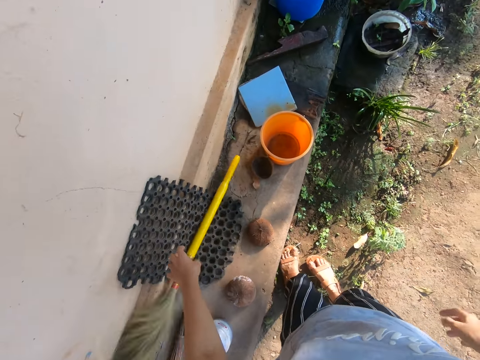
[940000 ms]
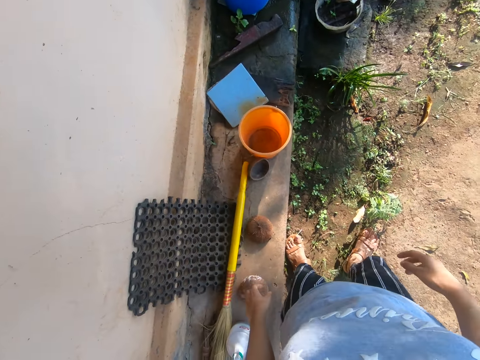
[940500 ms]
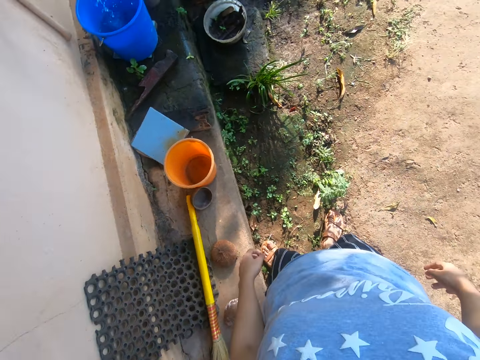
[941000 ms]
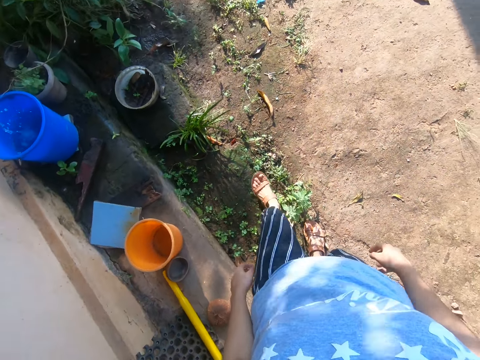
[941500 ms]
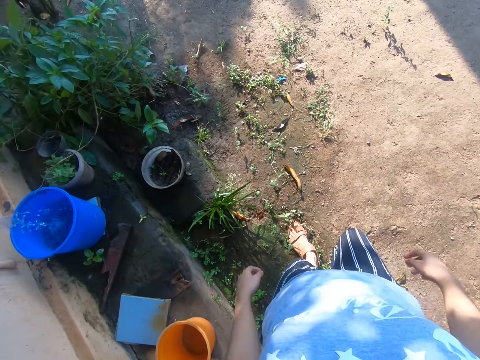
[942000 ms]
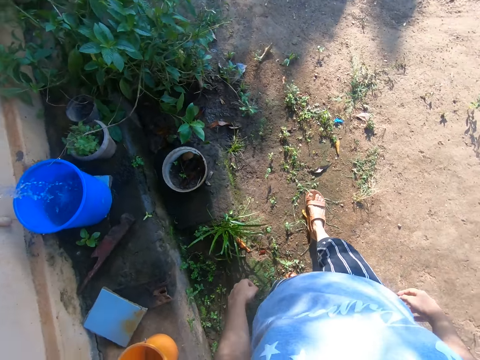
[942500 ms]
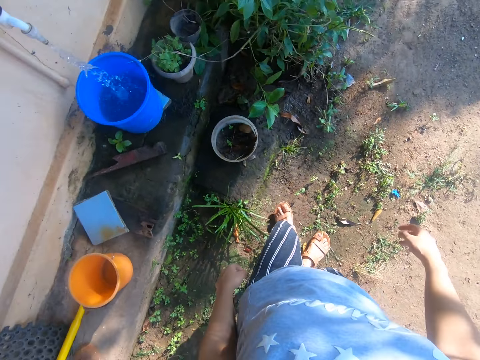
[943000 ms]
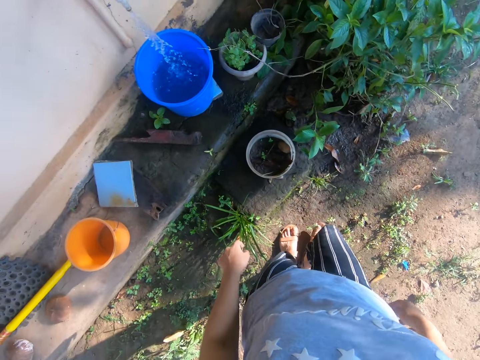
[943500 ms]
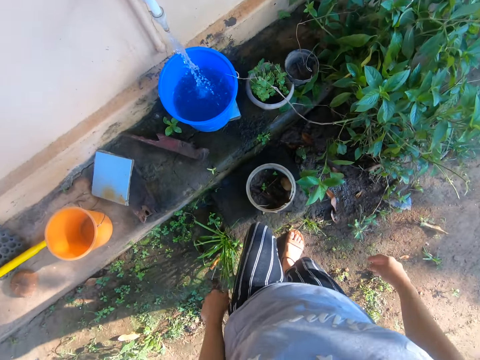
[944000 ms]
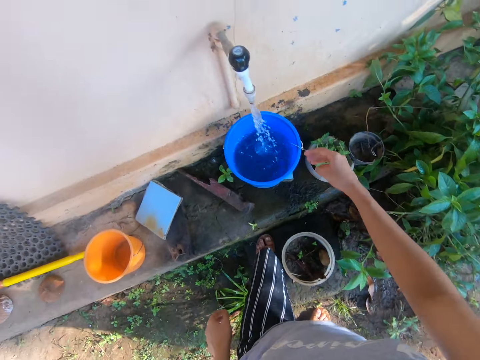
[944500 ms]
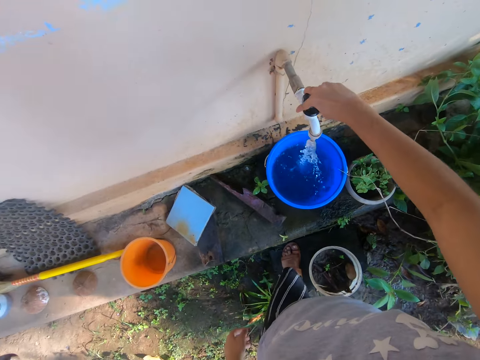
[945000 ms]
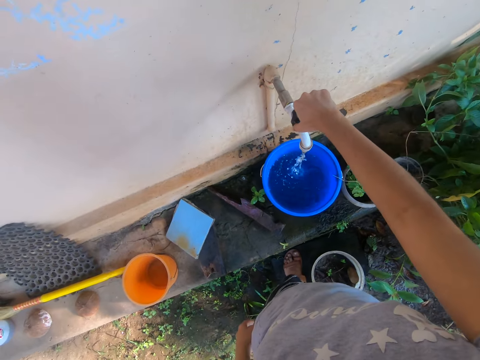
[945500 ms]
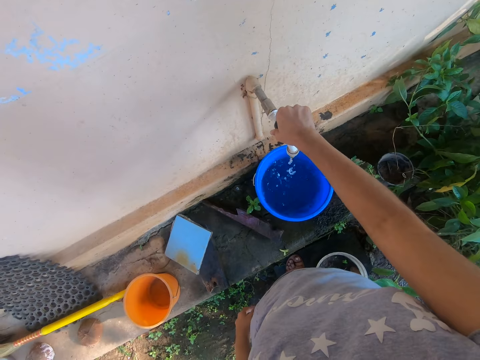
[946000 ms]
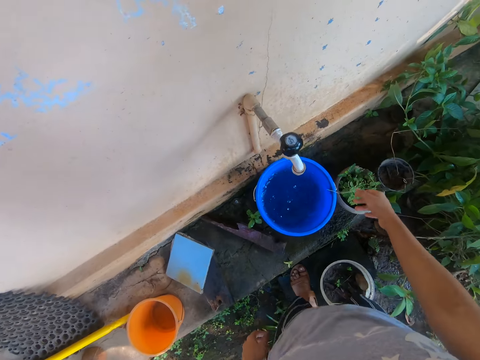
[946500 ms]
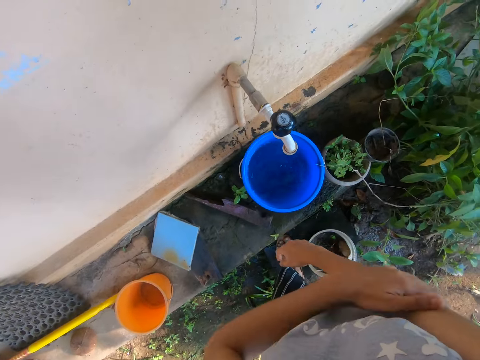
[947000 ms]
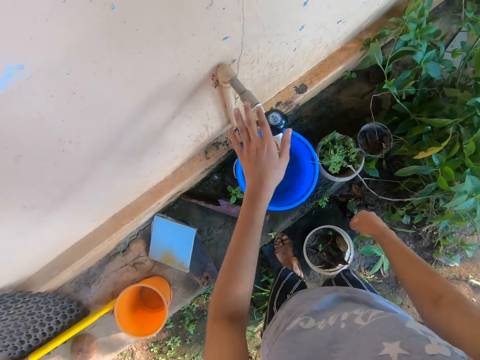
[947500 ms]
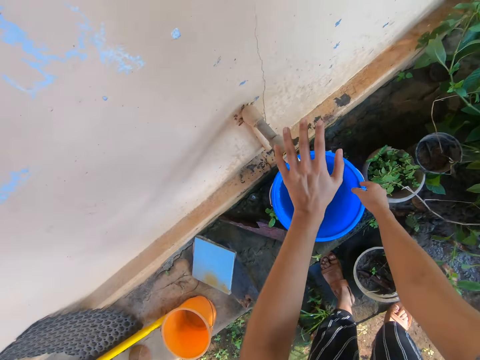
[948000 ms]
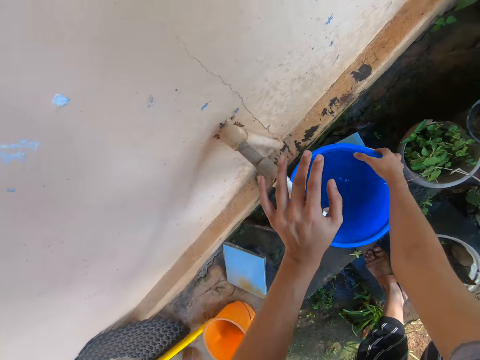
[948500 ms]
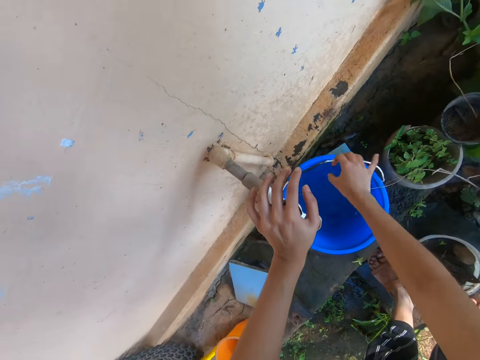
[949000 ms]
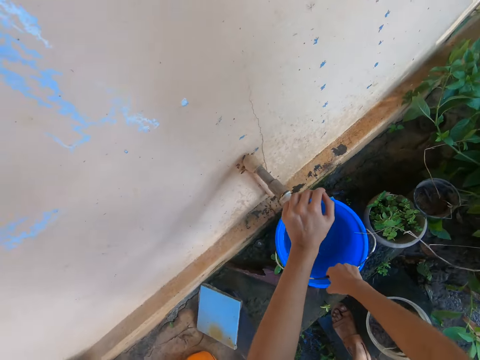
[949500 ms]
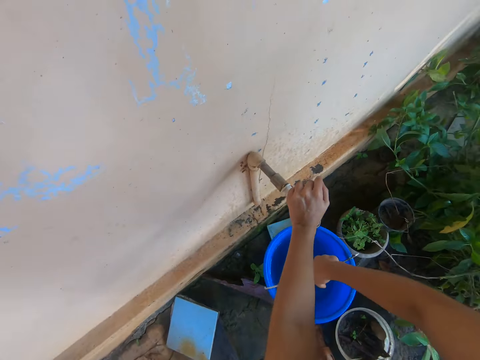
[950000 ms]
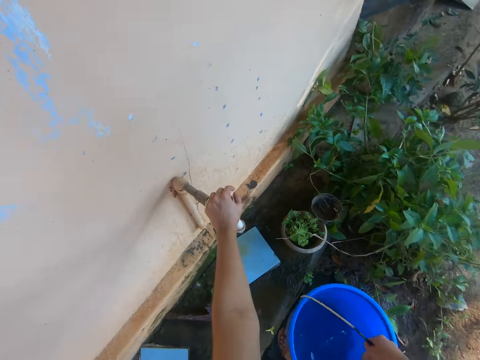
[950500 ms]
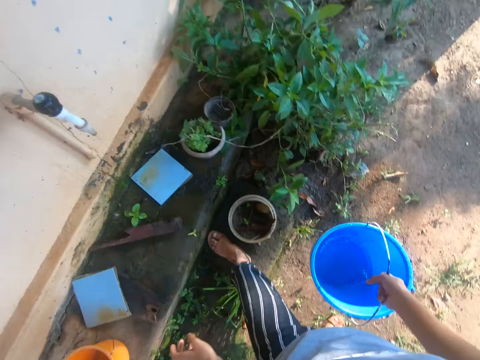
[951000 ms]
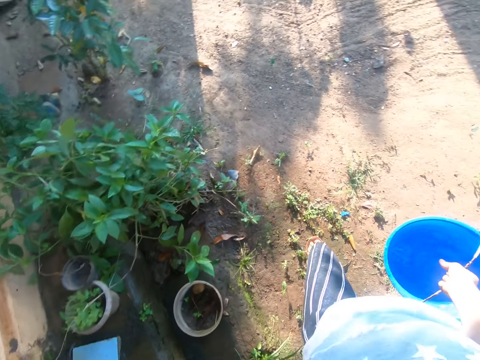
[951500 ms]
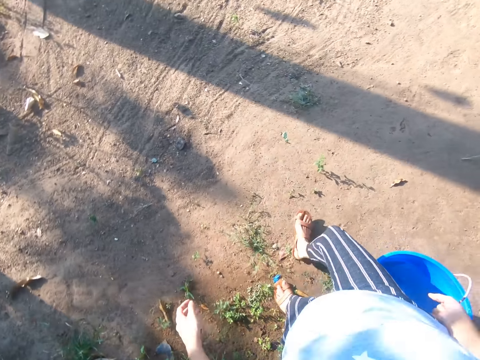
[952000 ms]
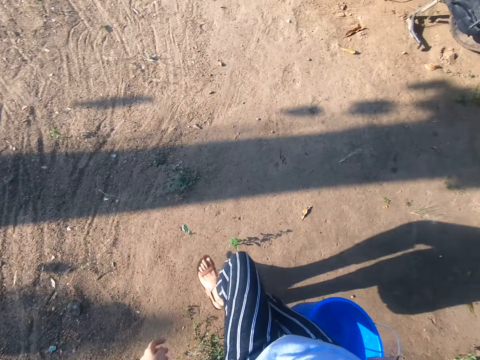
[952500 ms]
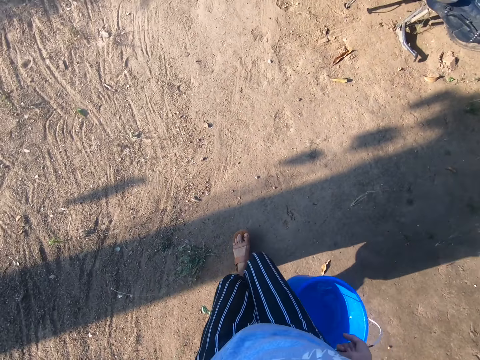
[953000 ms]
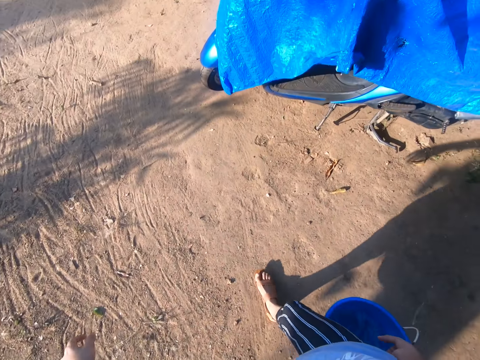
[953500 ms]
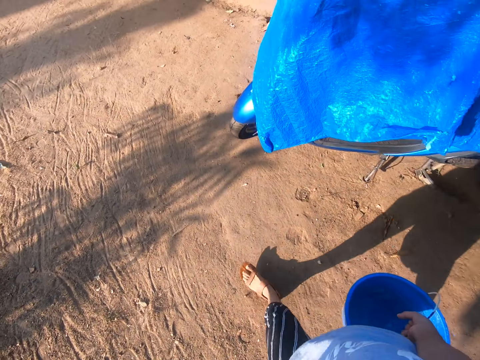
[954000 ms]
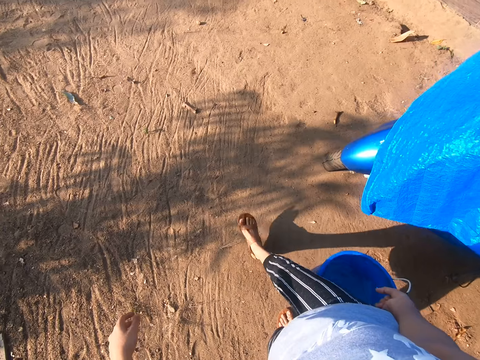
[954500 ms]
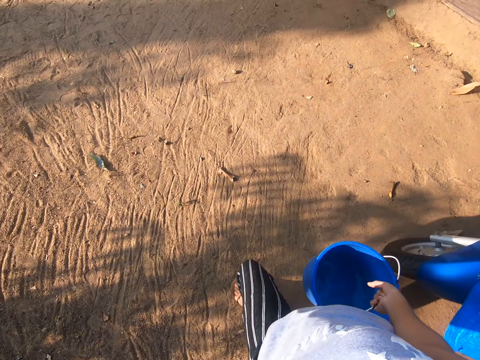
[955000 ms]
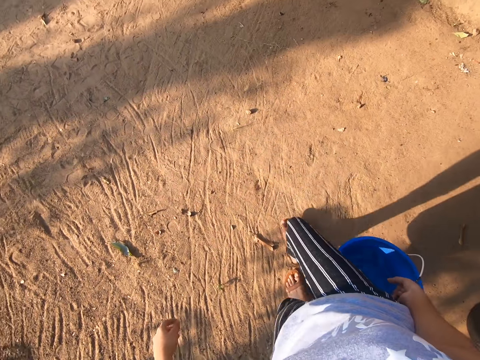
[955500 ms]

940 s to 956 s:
The camera wearer drops the broom on the veranda. They move a bit. They close the tap with the right hand. They wipe the right hand with the left hand. They carry the bucket. They pick the bucket with the right hand. They walk around the area.

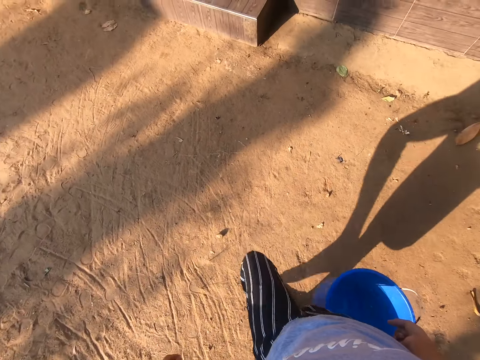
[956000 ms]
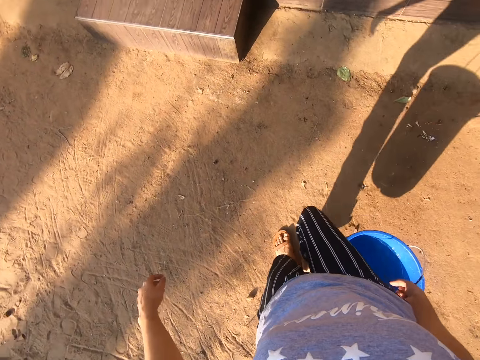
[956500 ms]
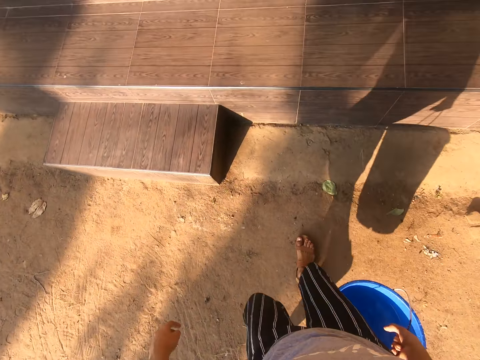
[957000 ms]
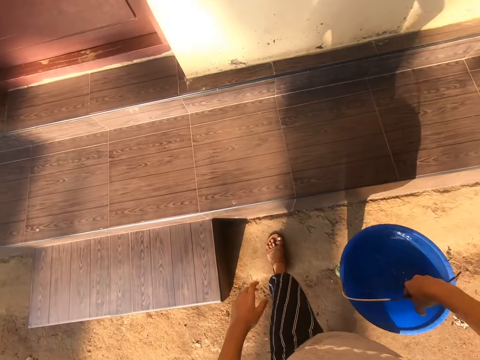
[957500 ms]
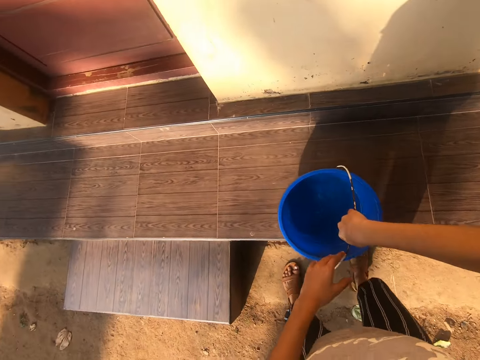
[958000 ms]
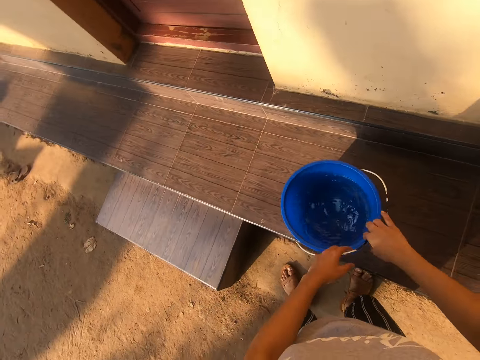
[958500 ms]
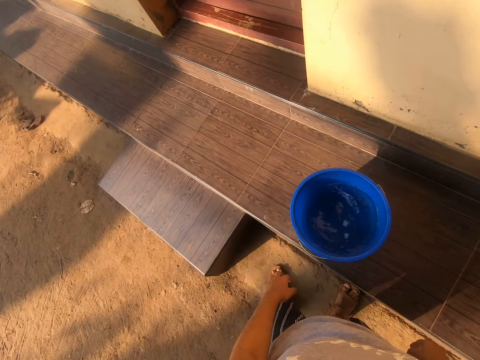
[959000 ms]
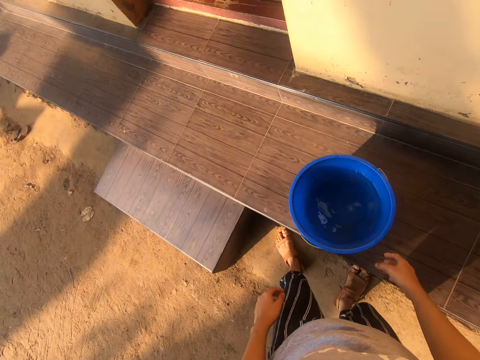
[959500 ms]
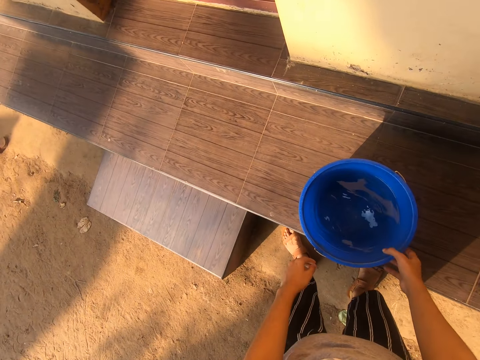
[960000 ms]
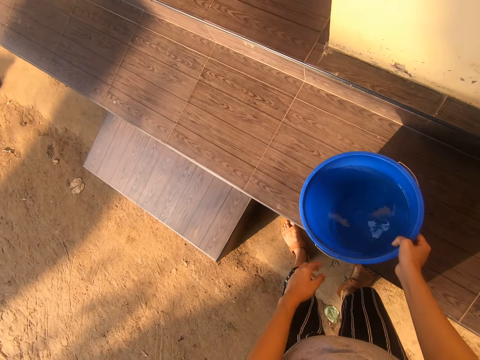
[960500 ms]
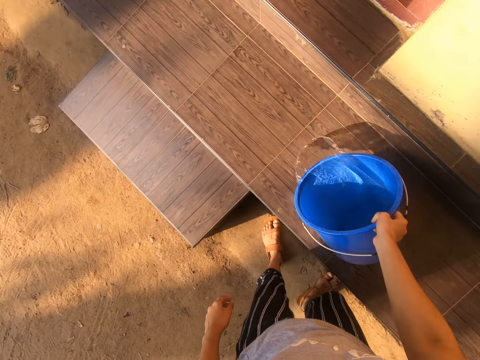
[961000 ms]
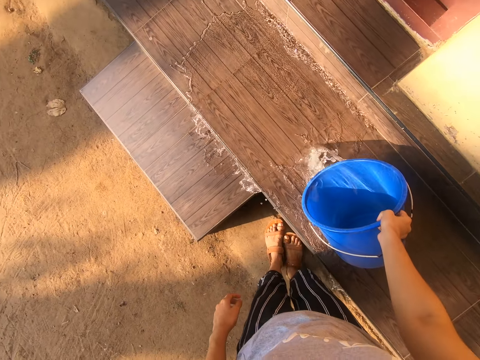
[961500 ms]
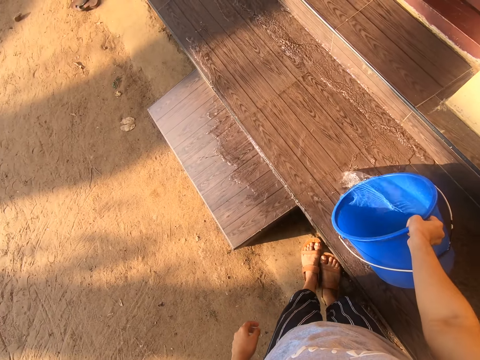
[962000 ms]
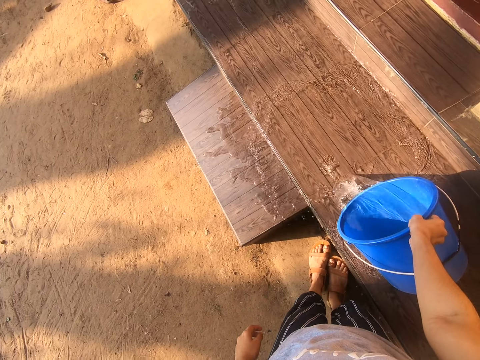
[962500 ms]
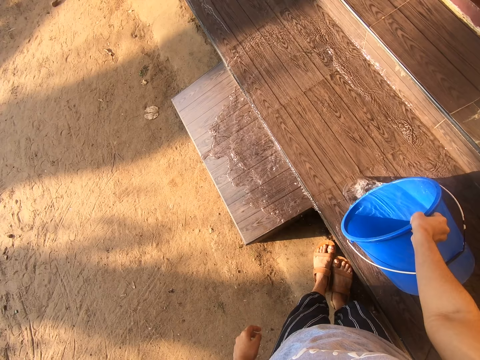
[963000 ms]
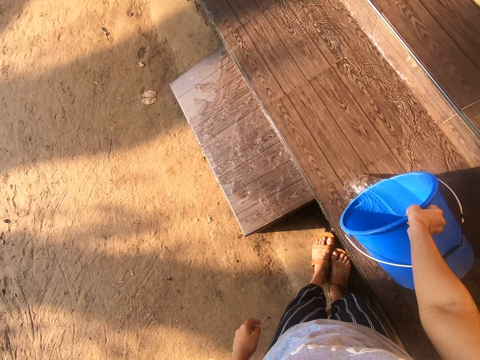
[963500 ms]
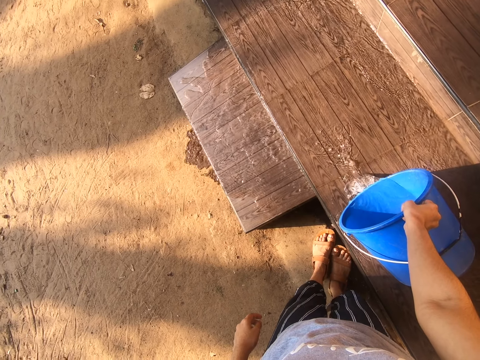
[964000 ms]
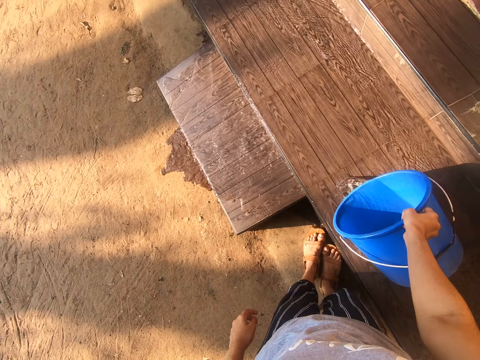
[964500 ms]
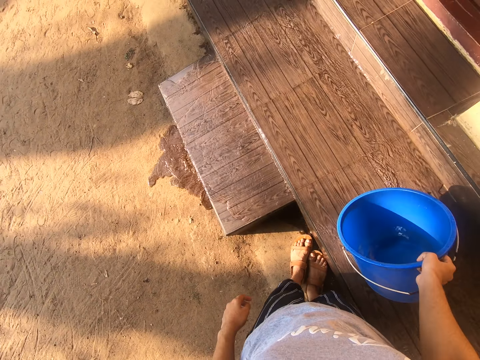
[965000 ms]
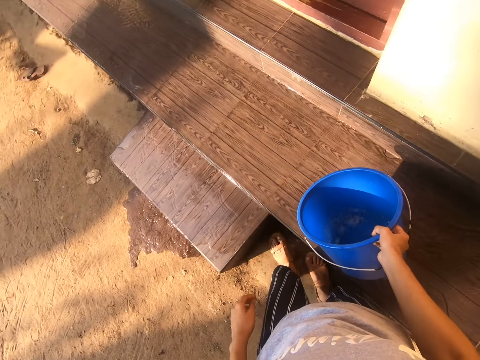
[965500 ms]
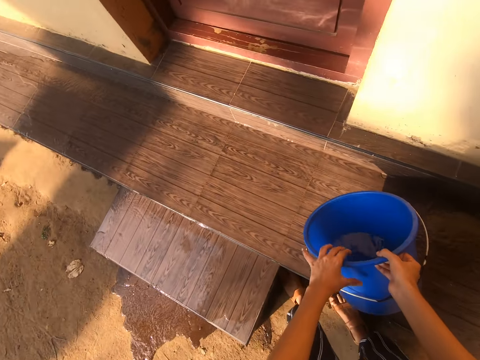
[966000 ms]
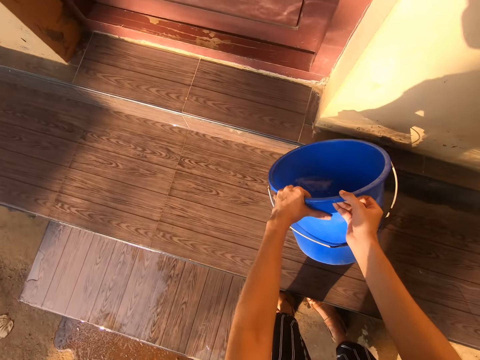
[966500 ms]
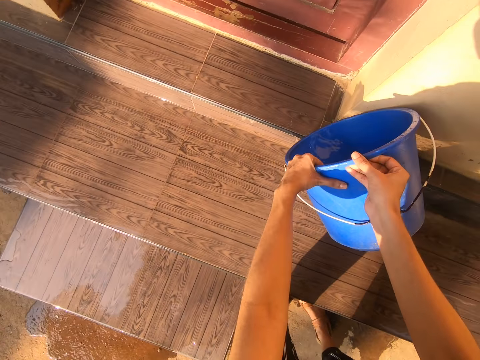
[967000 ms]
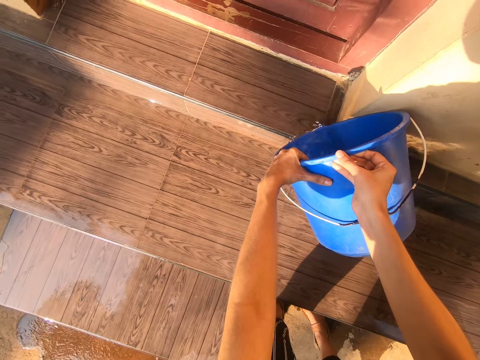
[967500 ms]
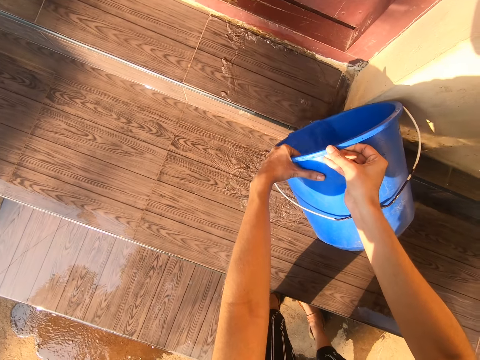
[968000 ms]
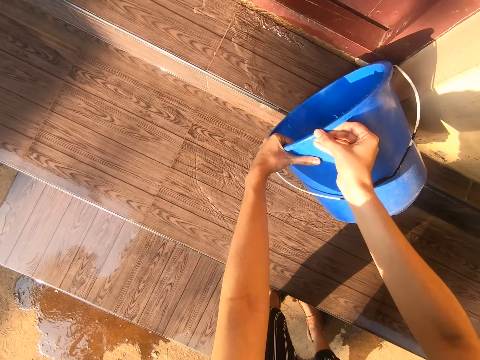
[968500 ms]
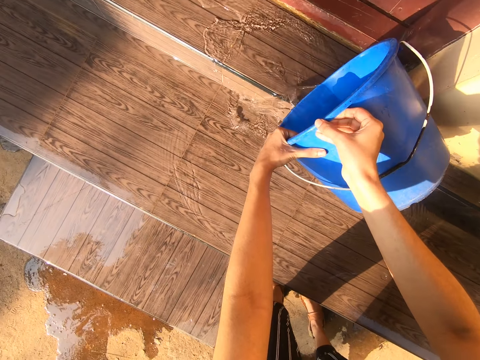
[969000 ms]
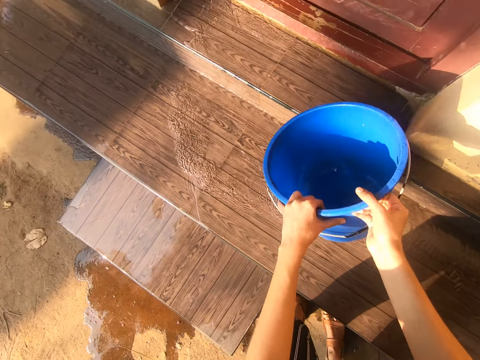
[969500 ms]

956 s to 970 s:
The camera wearer places the bucket of water on the verandah. They pour water on the verandah.
